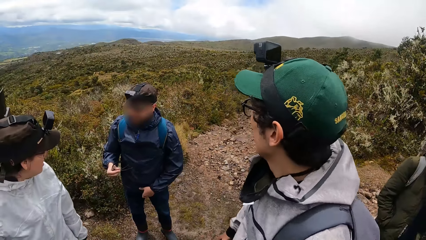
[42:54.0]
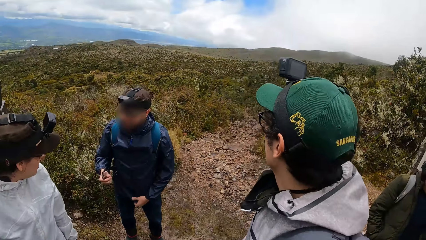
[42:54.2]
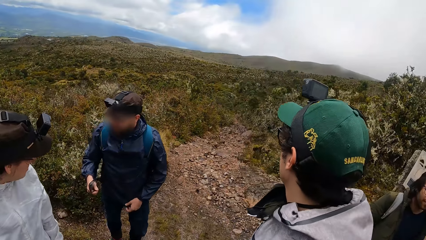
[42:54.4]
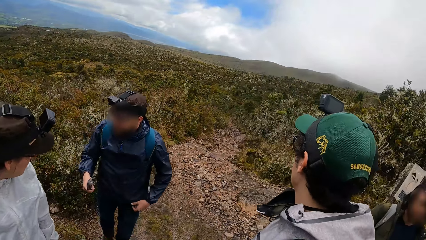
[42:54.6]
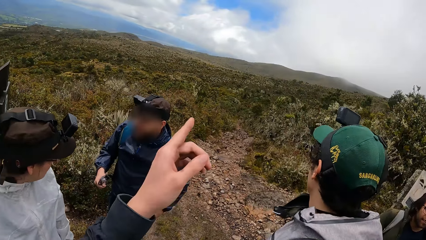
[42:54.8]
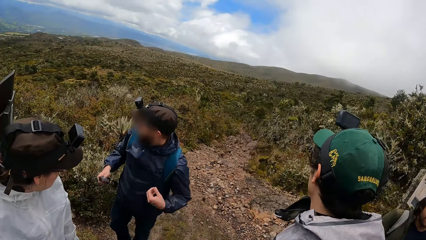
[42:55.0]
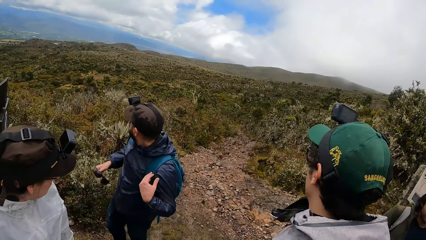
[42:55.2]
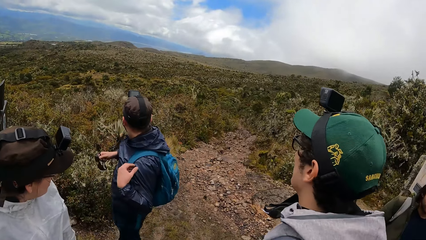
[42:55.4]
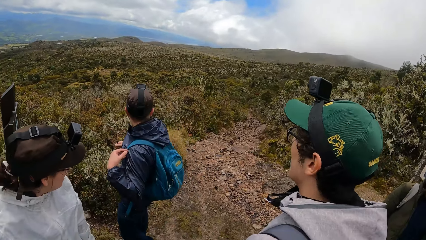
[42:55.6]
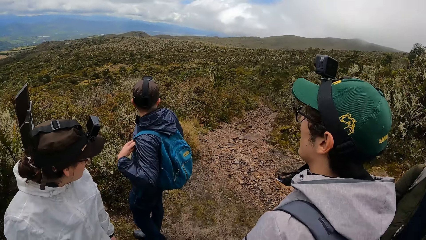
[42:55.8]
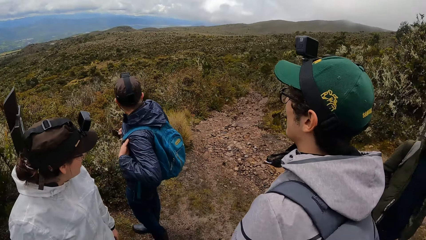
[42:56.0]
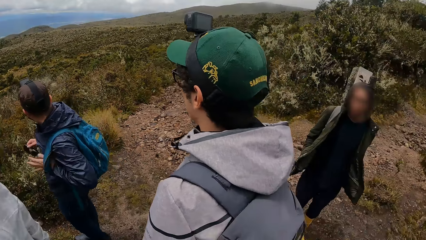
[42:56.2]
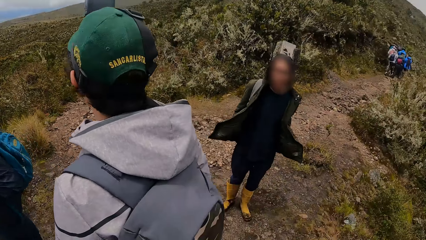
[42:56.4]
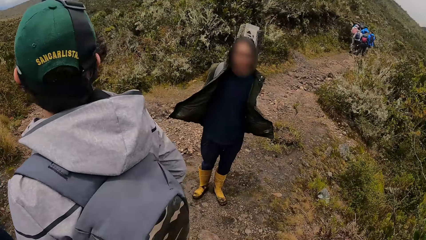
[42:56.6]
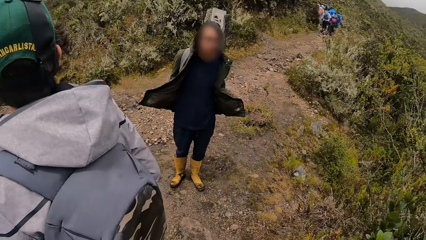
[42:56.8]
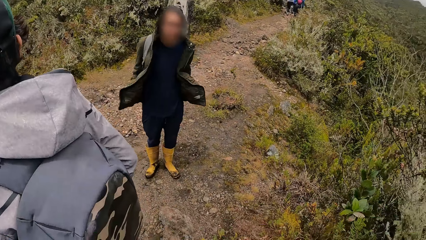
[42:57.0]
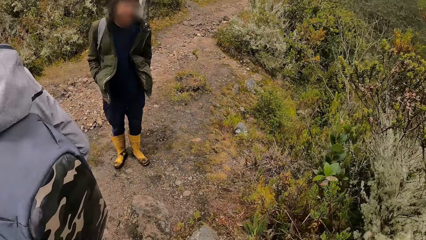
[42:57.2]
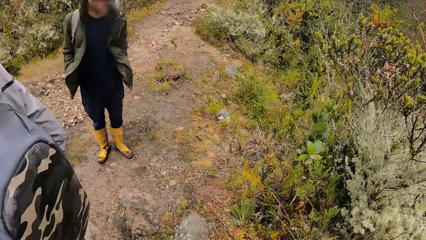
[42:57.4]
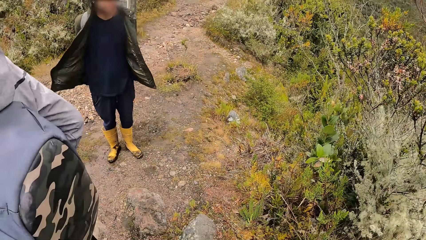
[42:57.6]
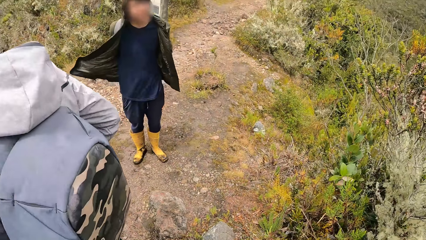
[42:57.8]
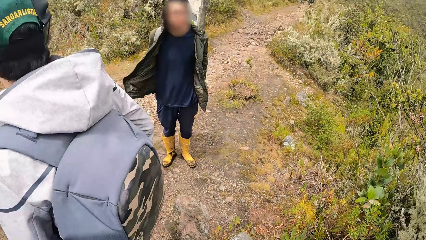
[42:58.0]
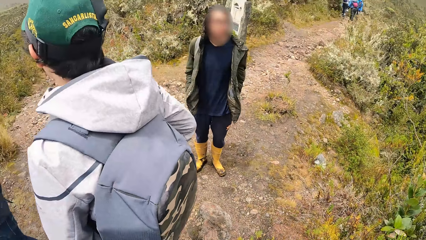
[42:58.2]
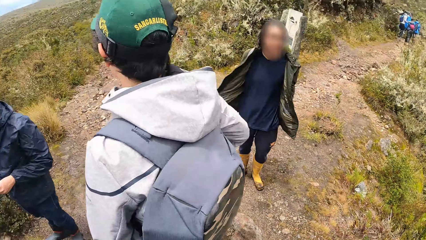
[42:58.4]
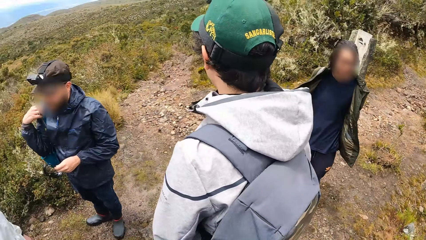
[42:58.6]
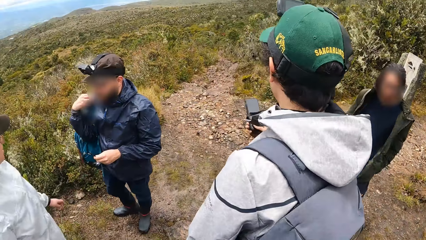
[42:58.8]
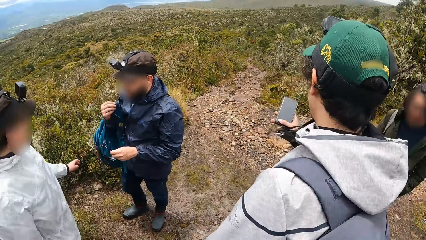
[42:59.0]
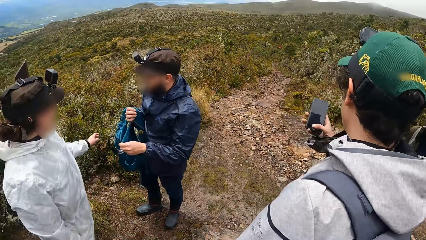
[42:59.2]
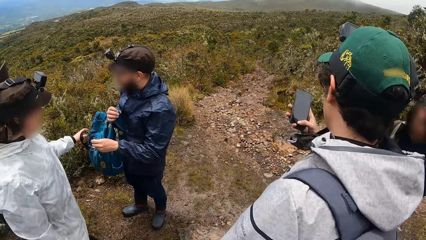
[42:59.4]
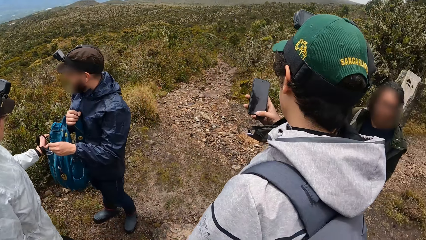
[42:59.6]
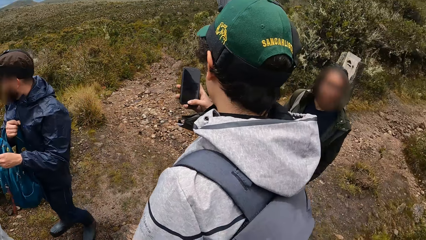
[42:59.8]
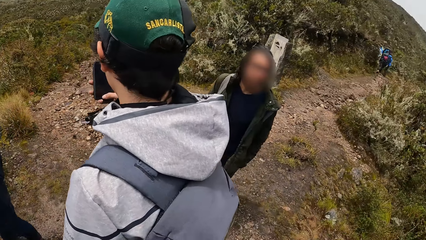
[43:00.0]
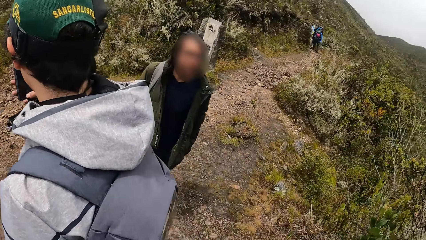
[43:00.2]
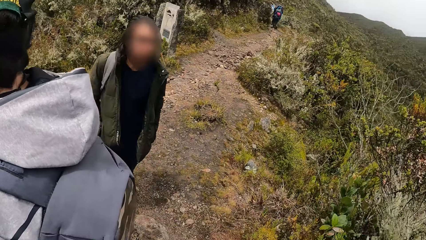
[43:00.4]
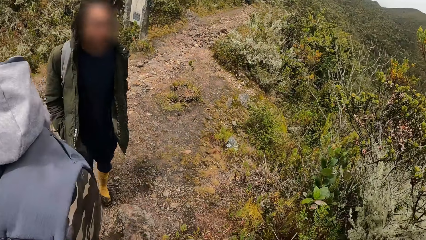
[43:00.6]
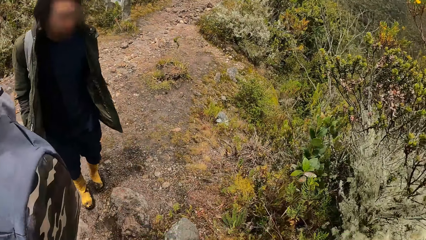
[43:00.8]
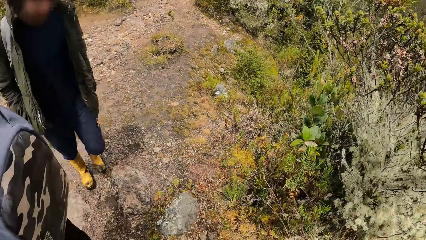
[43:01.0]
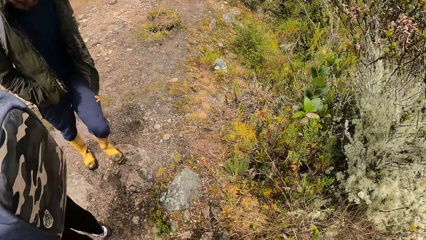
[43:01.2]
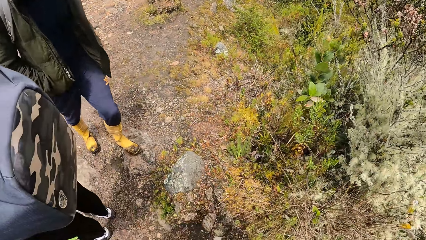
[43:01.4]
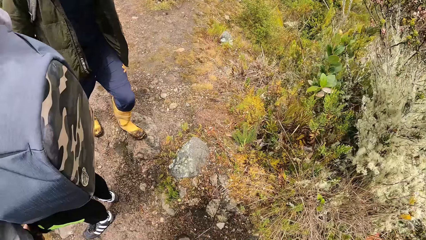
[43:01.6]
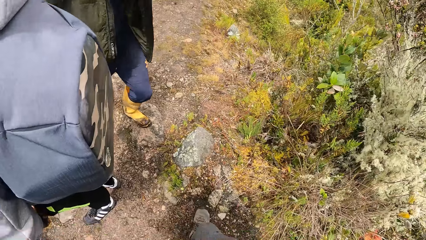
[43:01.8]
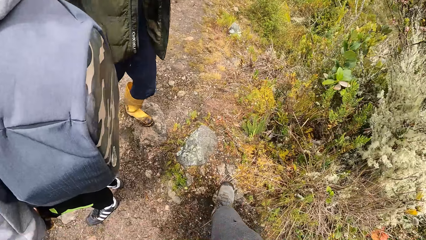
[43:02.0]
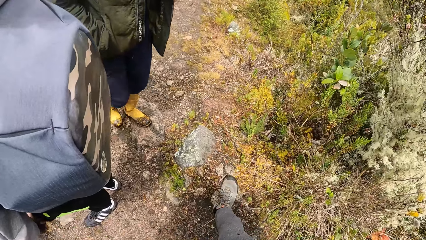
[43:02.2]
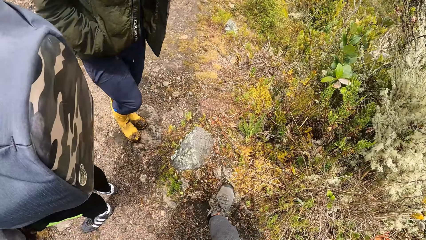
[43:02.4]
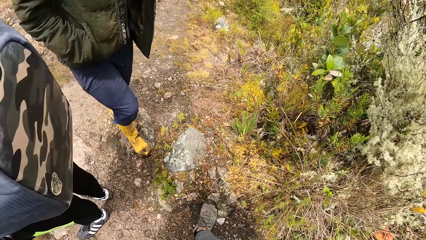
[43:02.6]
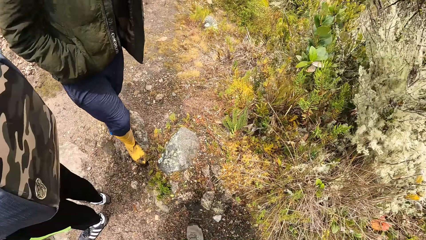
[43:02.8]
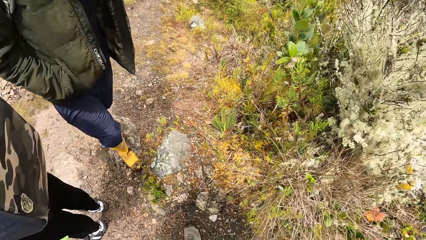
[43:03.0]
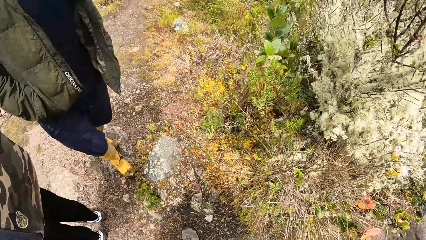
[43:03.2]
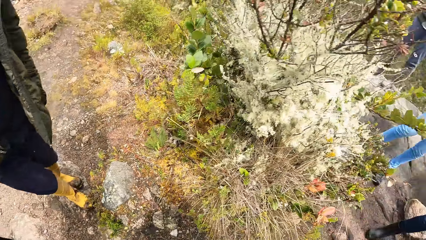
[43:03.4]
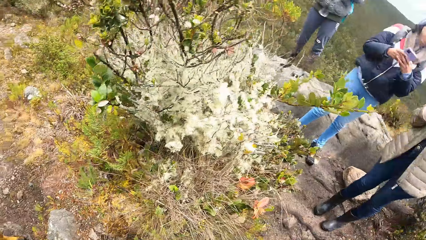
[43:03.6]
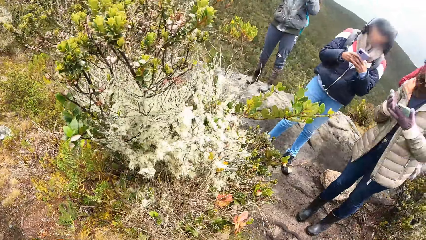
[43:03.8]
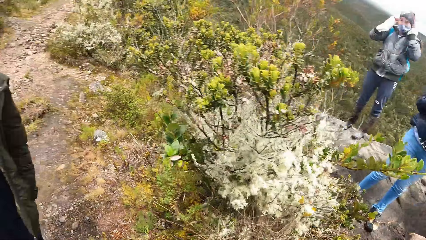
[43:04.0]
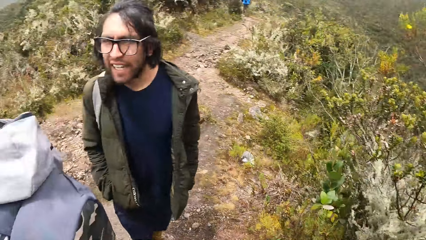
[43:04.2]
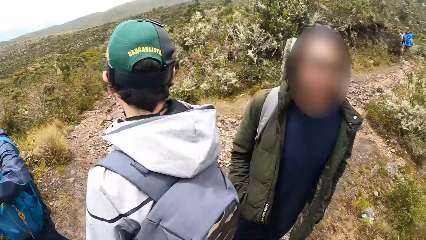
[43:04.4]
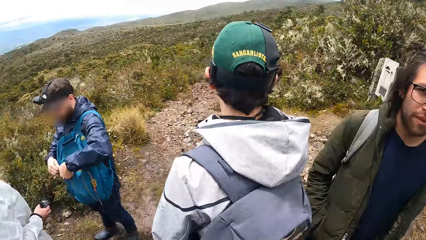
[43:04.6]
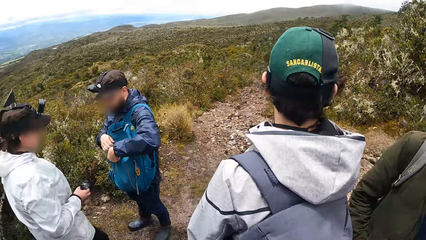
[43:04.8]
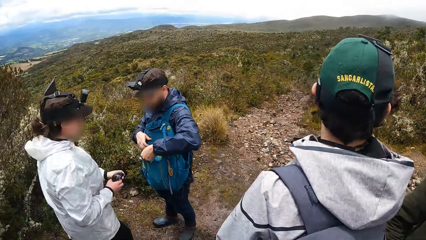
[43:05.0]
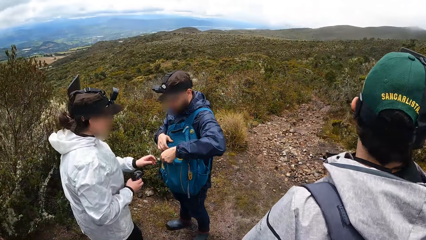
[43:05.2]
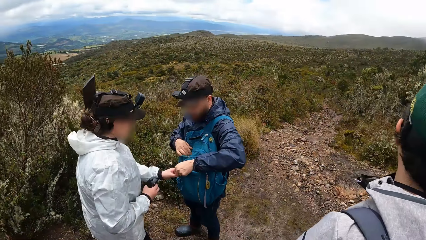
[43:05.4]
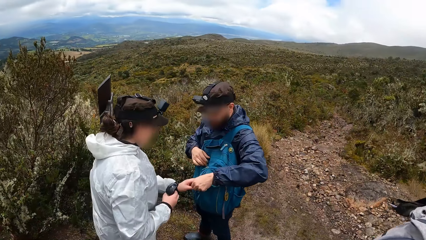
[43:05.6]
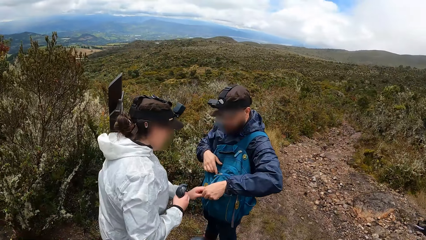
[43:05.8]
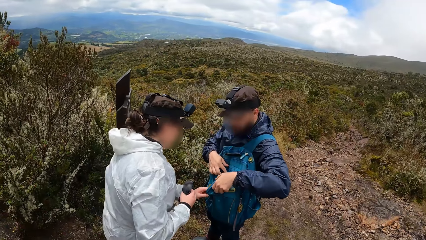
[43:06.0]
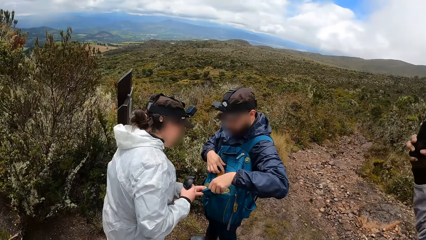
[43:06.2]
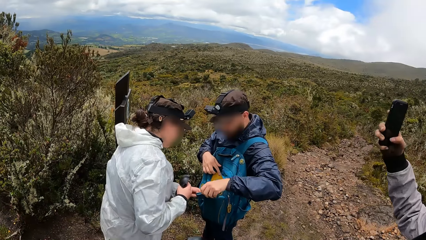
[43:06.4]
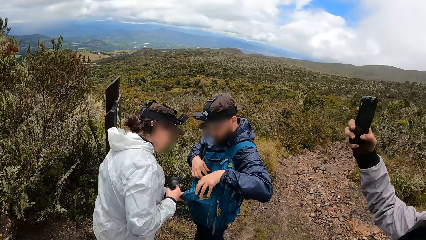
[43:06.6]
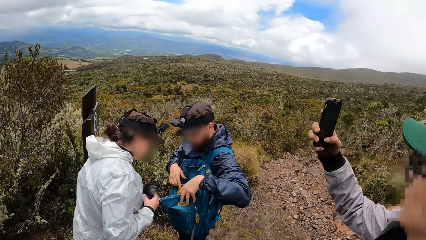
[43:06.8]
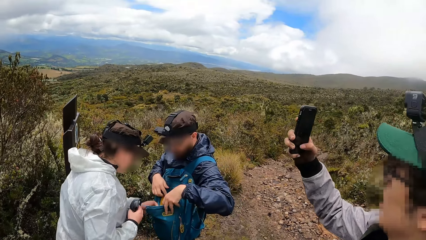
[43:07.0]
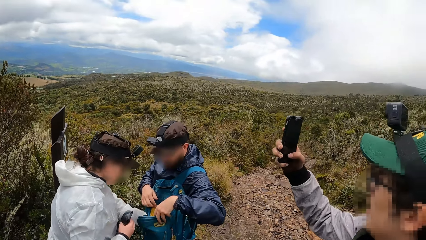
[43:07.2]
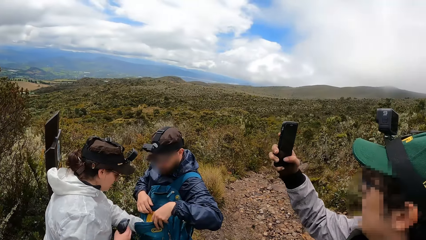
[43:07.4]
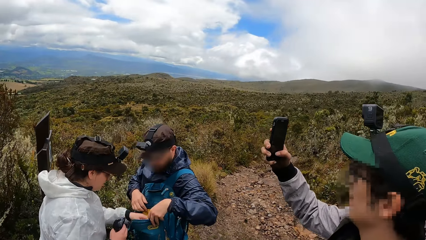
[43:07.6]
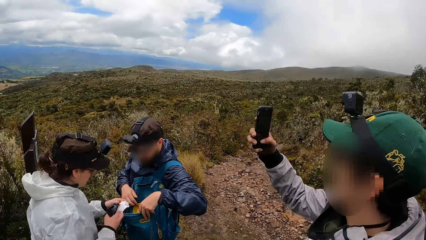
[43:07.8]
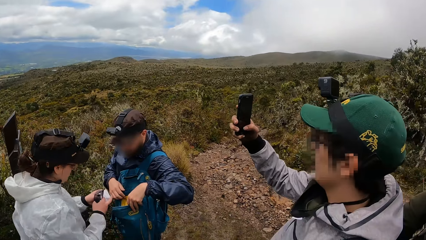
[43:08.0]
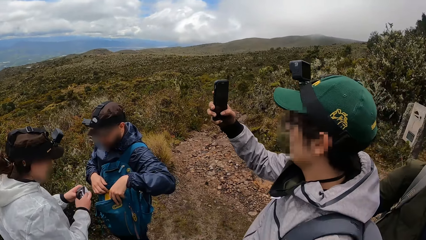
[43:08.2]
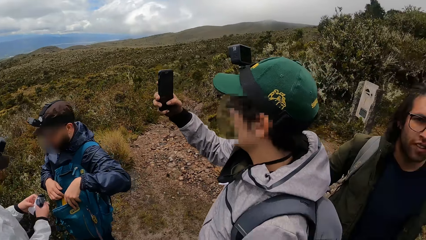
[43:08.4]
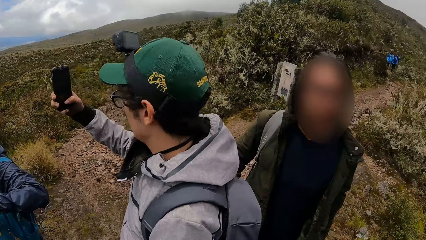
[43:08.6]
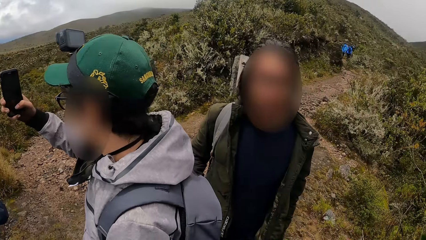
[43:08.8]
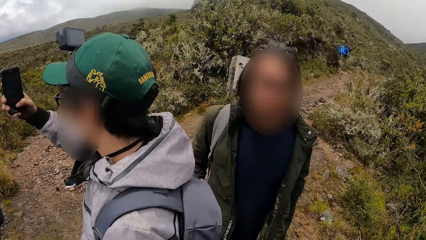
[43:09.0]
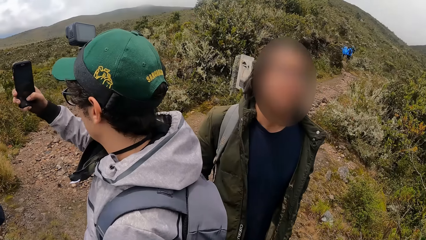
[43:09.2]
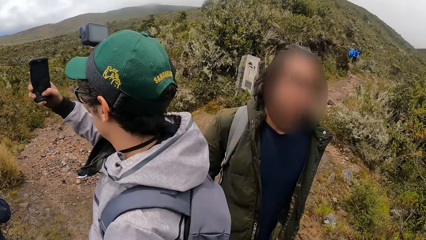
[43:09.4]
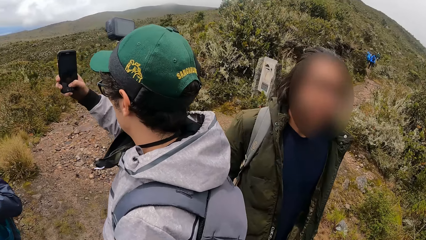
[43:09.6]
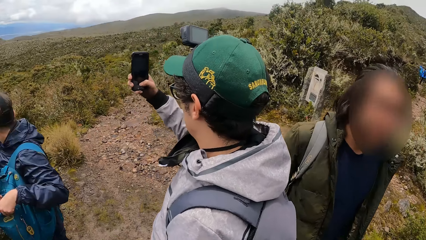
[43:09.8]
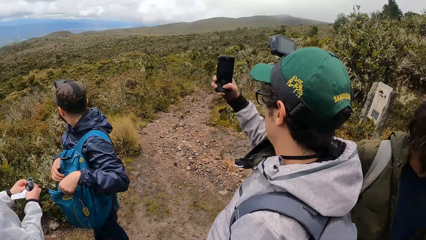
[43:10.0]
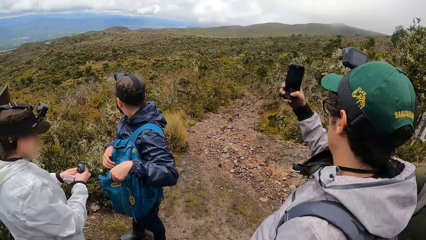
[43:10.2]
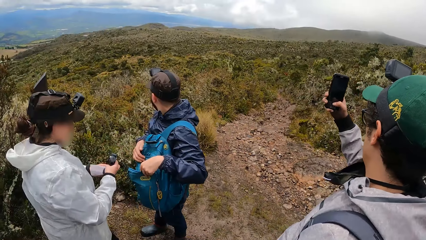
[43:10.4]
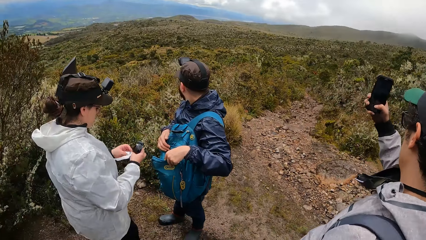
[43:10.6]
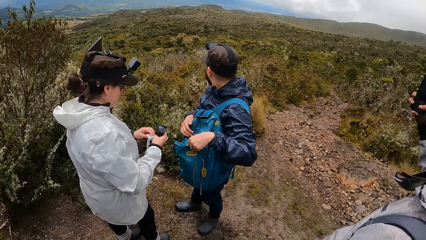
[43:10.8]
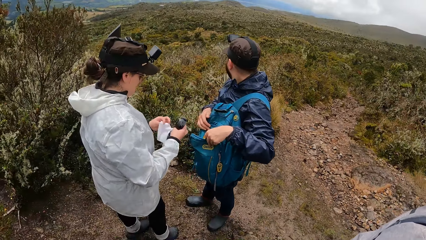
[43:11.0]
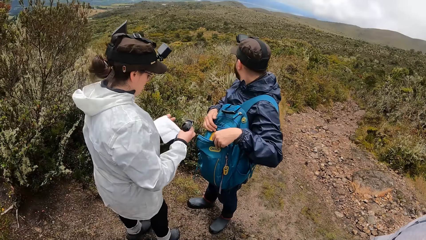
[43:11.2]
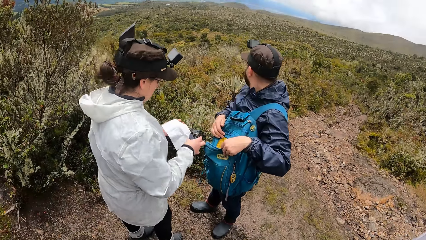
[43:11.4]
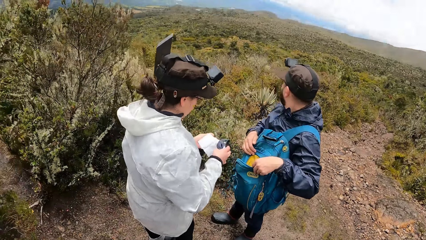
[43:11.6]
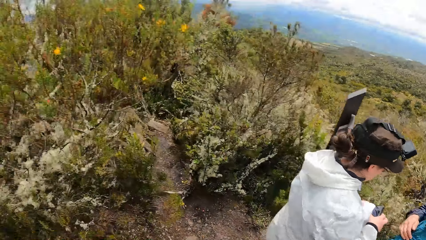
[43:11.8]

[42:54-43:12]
The camera wearer communicates in the park. A man pulls off a bag from his back with his hands. The camera wearer looks around. Another man holds a phone with his right hand. The woman dips her left hand in the first man's bag. The first man opens the bag with his left hand. The other man takes pictures with the phone in his right hand. The woman brings out a tissue paper from the first man's bag. She holds the tissue paper with both hands. A man engages the camera wearer. The camera wearer looks around.
